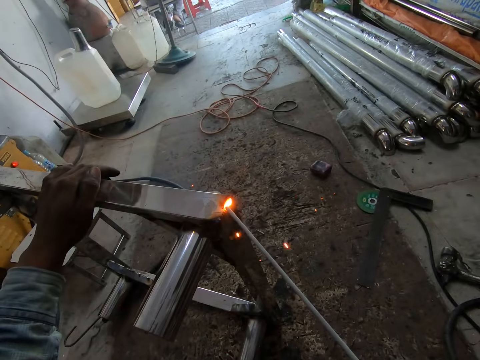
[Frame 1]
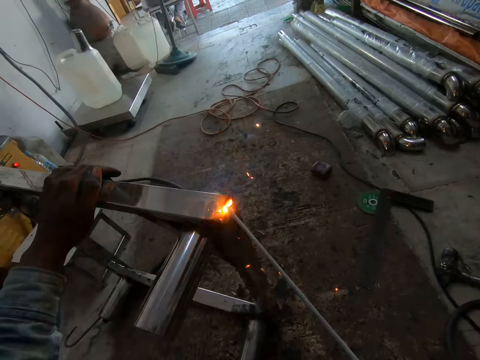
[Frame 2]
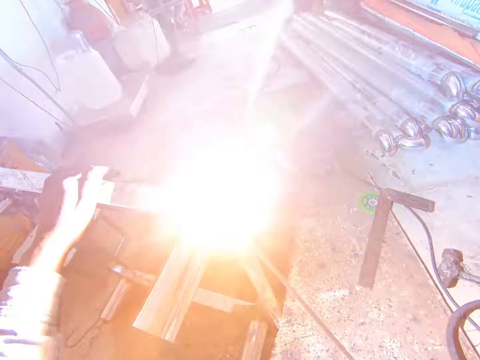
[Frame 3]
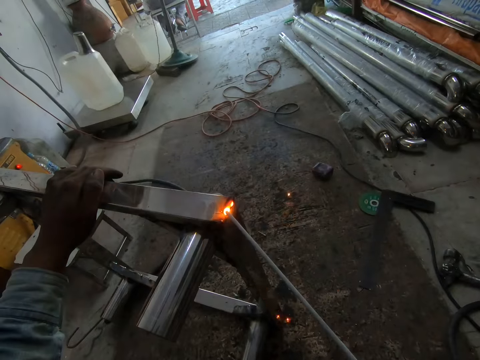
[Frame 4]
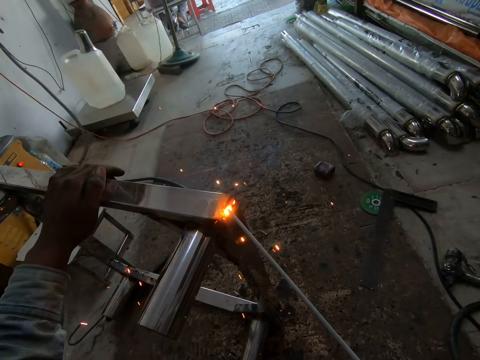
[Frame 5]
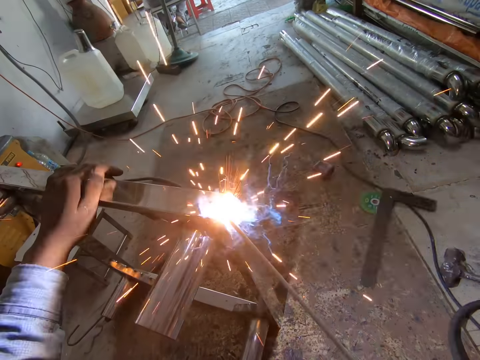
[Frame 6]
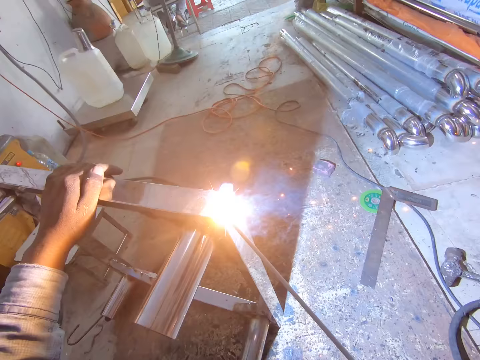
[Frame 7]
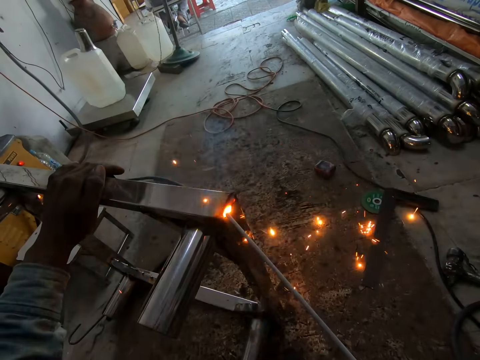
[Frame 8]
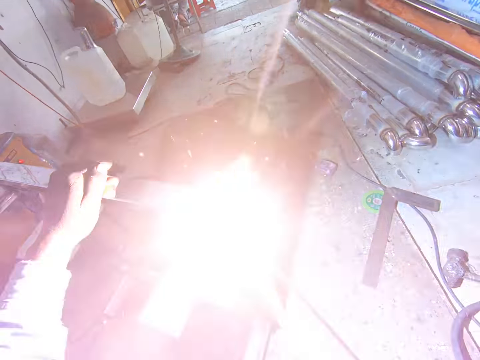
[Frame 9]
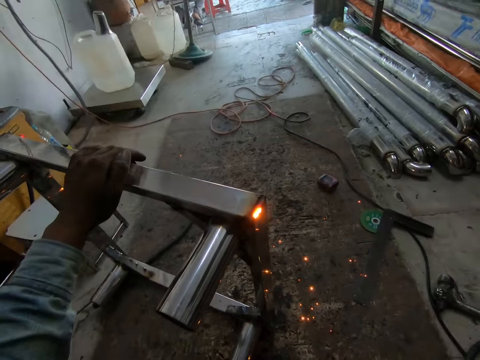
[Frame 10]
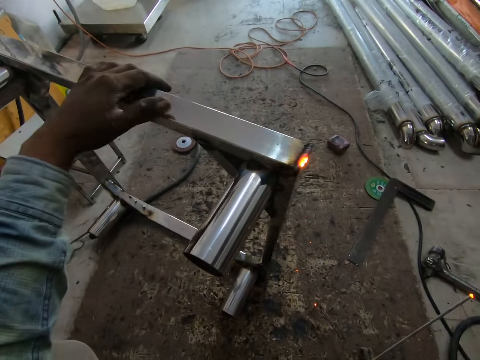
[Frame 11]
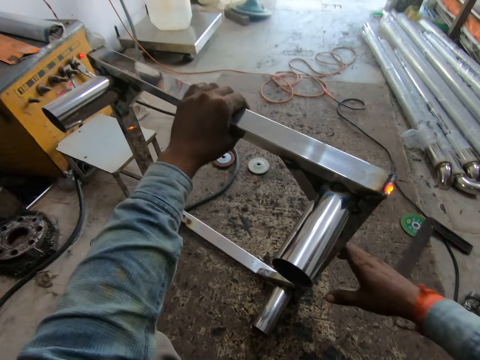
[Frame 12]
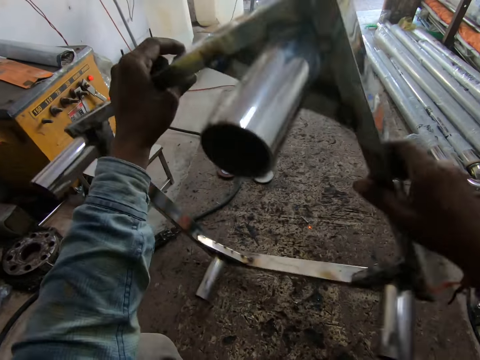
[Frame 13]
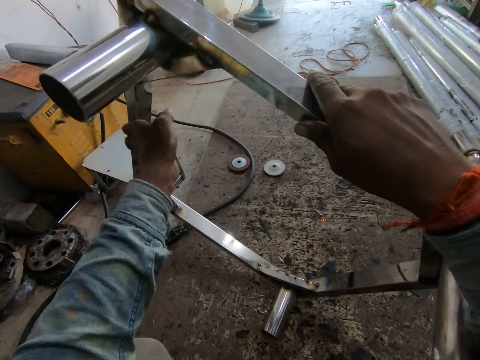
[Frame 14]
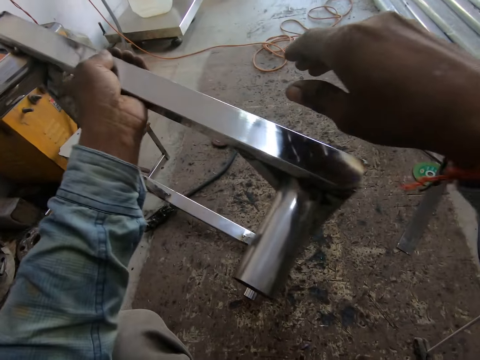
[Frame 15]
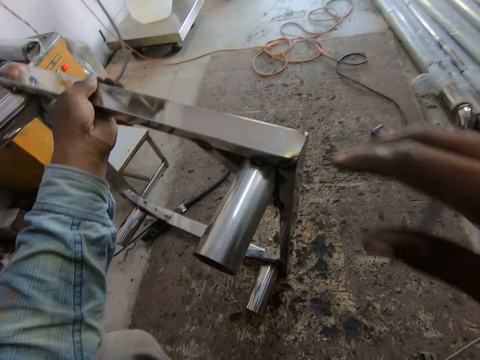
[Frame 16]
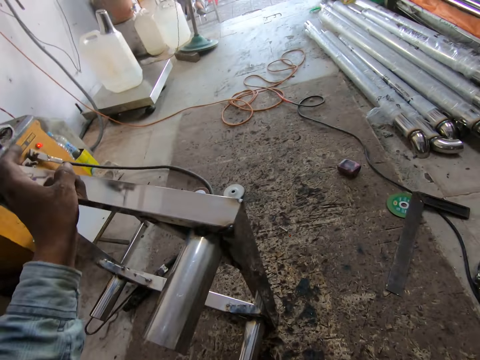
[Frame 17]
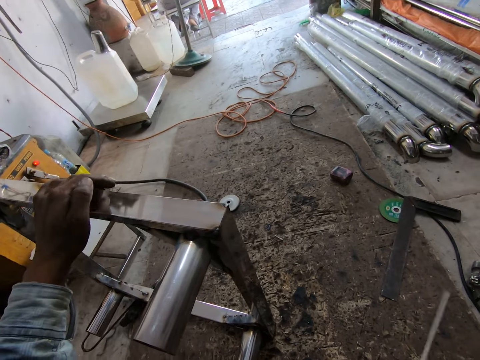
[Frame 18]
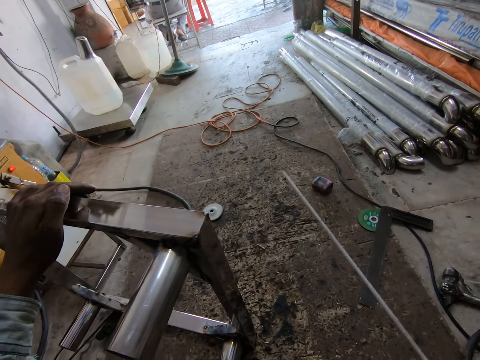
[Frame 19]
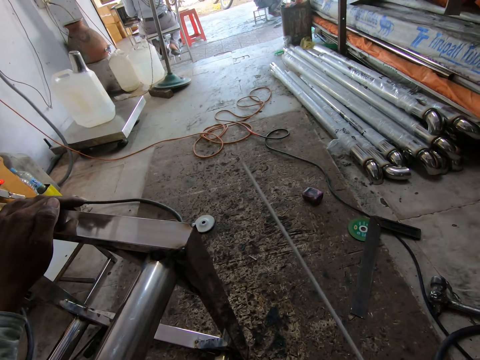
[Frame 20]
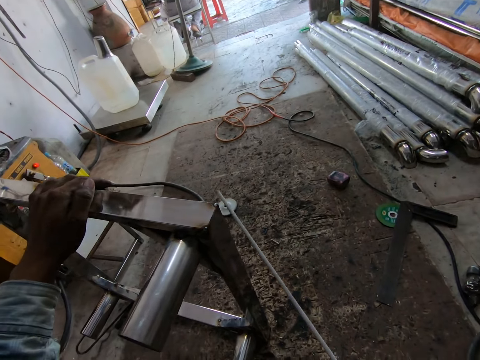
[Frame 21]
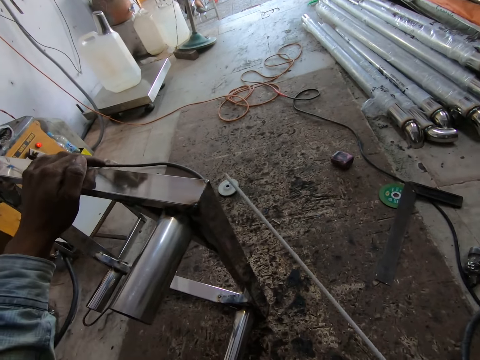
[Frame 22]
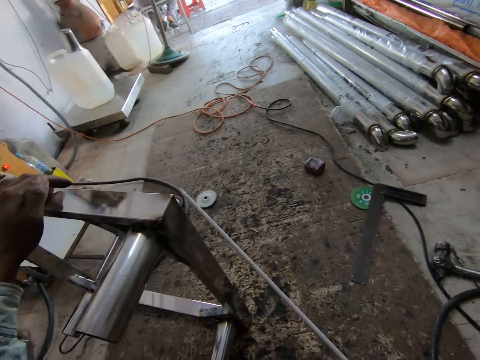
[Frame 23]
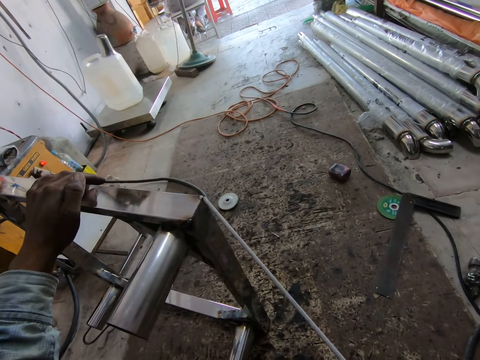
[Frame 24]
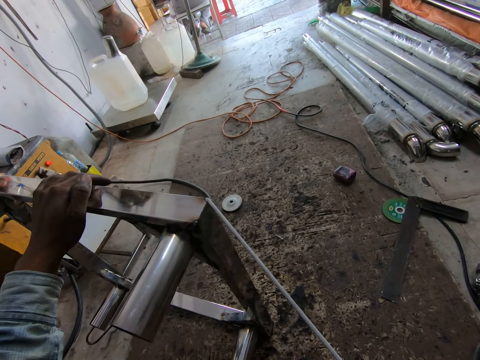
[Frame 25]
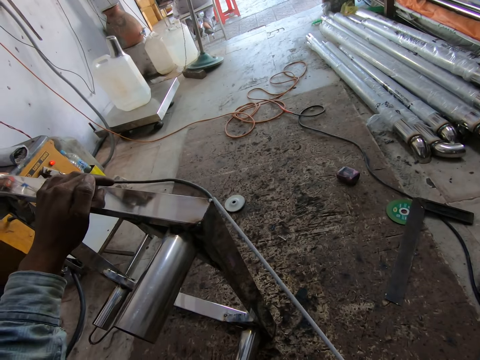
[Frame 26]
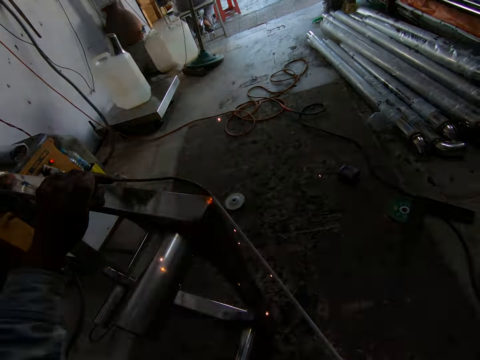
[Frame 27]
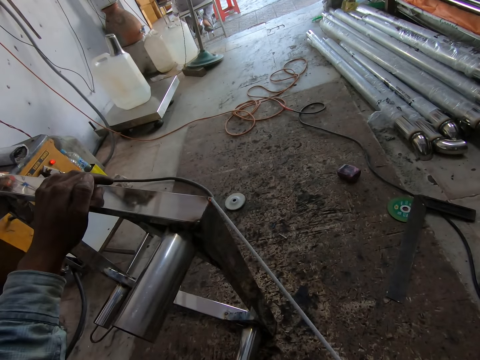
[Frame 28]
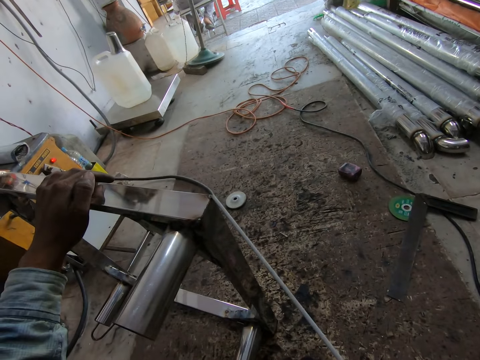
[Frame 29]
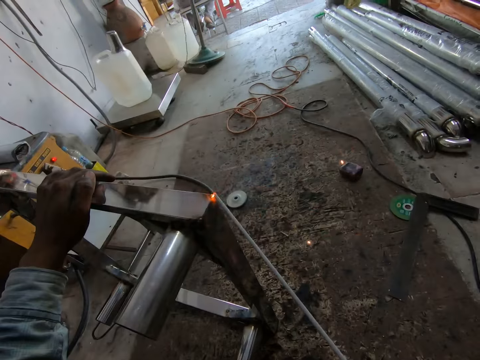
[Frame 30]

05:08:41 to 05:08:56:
The camera wearer drops the welding torch on the floor with his right hand. He turns the metal stand with his hands. He welds the metal stand with the welding torch in his right hand.

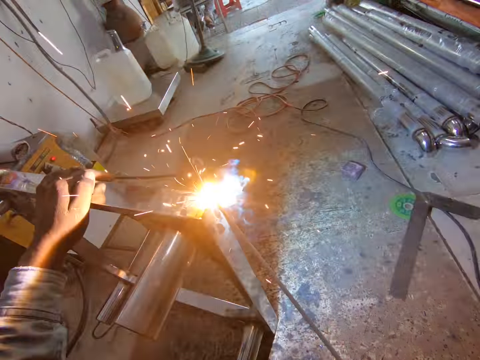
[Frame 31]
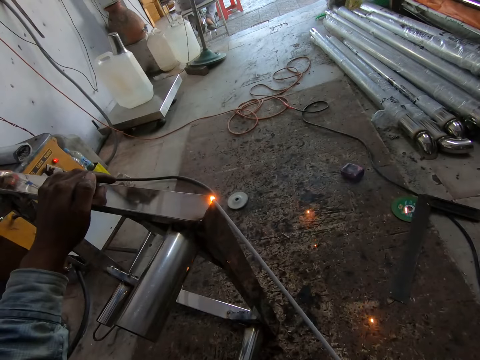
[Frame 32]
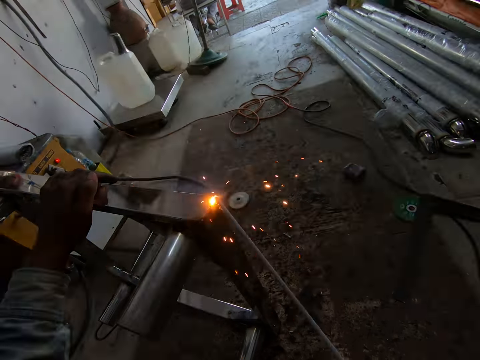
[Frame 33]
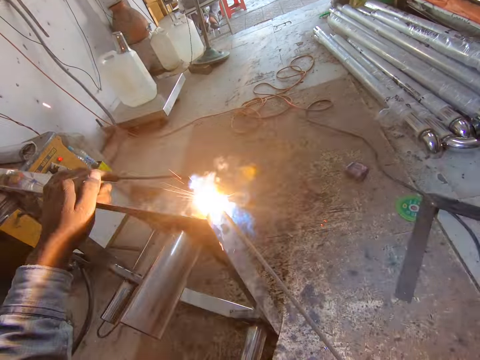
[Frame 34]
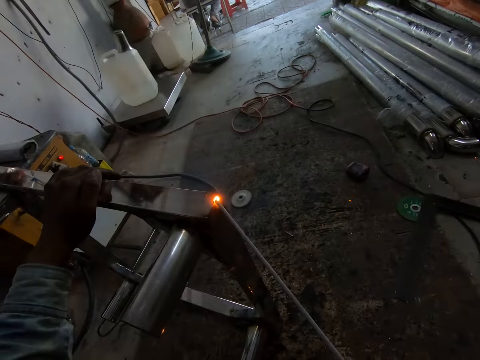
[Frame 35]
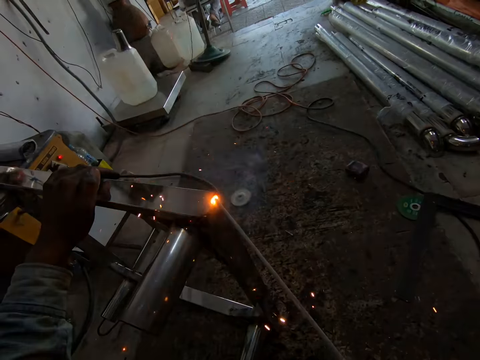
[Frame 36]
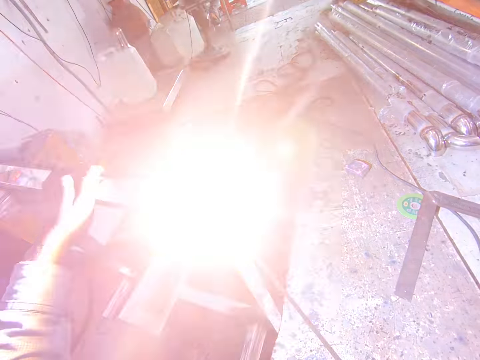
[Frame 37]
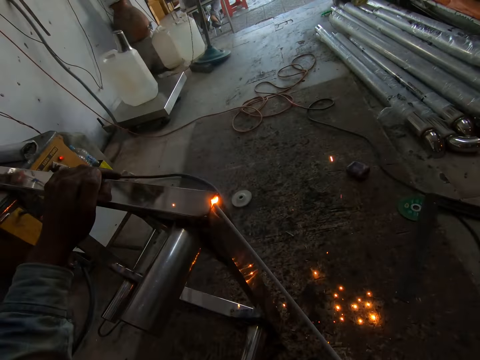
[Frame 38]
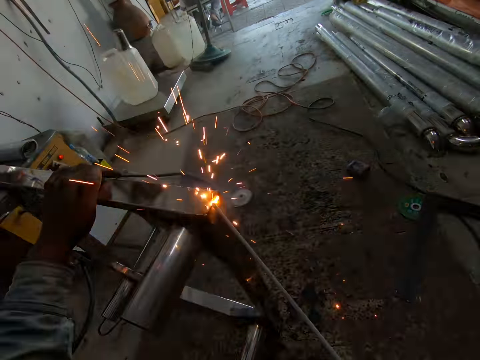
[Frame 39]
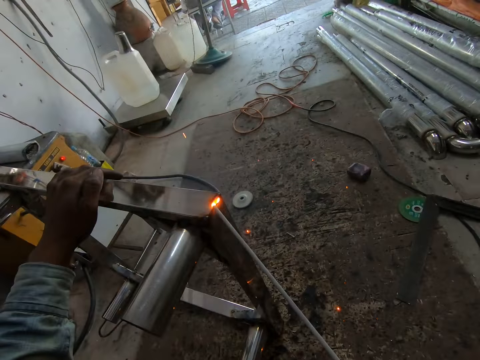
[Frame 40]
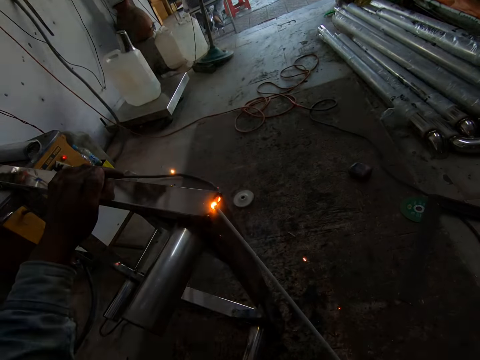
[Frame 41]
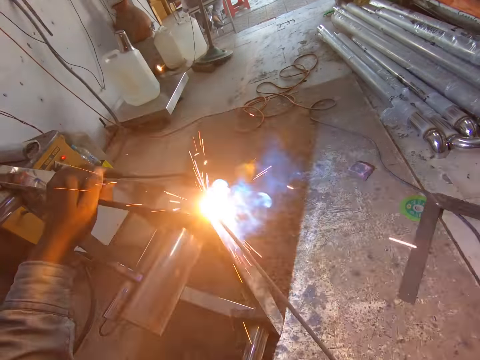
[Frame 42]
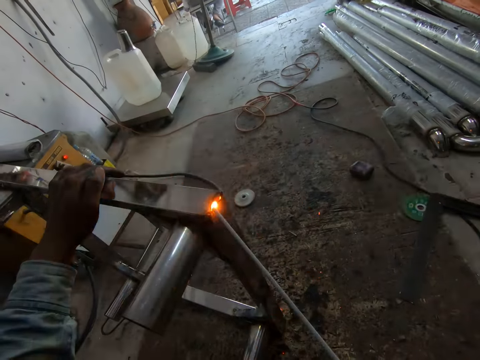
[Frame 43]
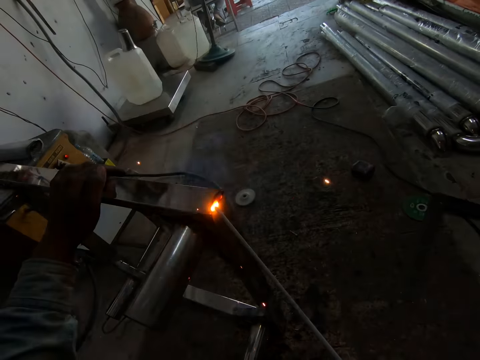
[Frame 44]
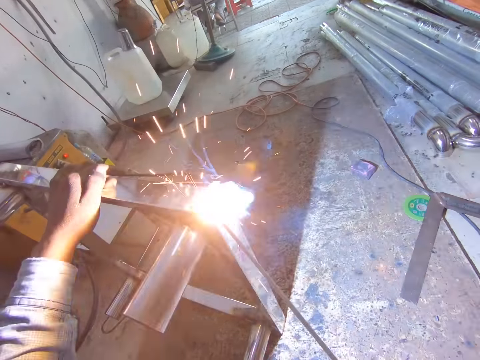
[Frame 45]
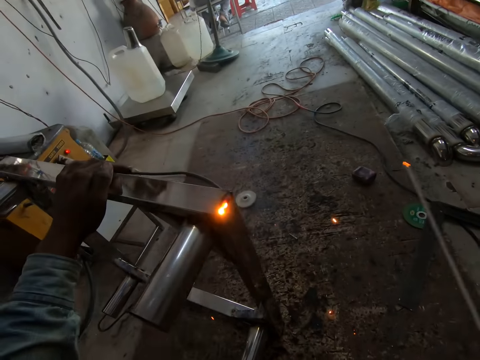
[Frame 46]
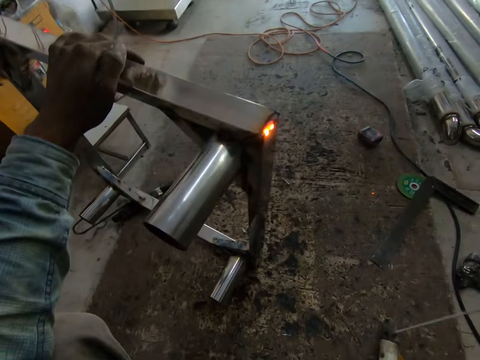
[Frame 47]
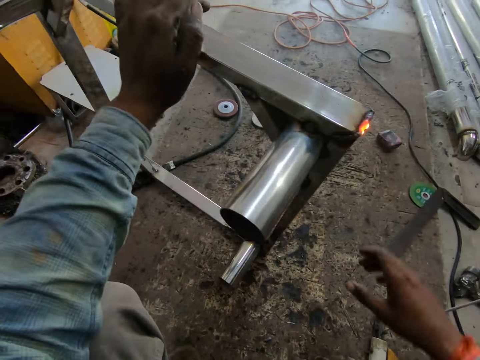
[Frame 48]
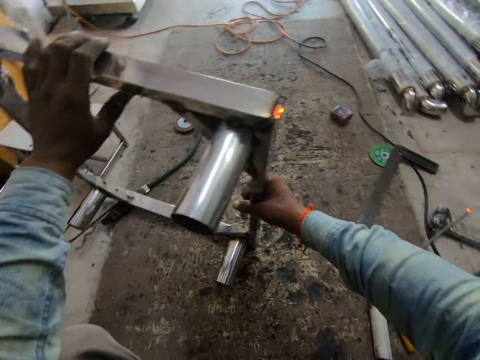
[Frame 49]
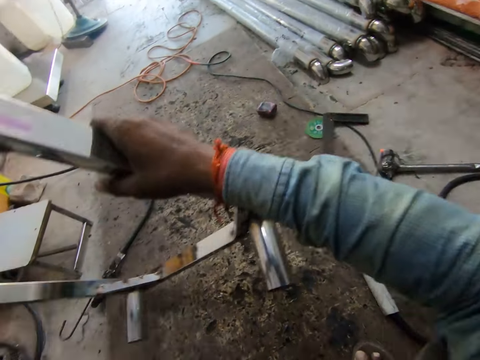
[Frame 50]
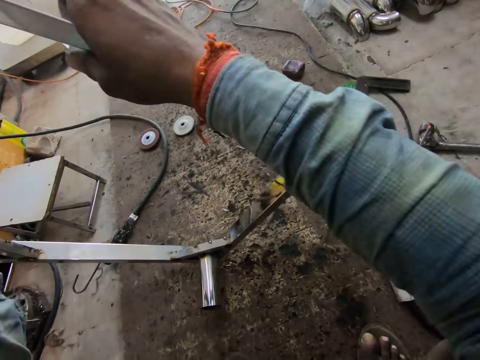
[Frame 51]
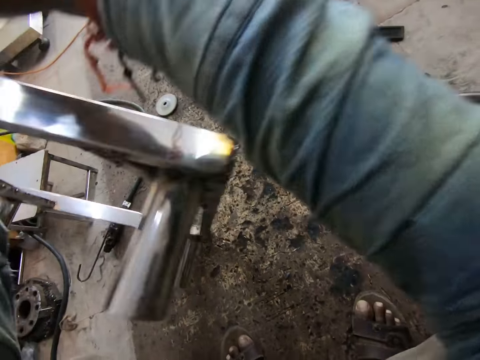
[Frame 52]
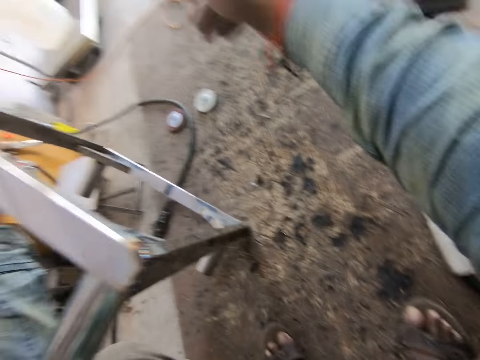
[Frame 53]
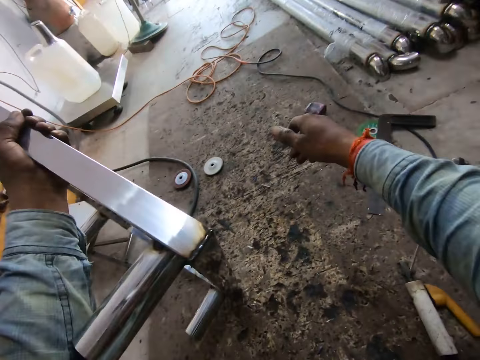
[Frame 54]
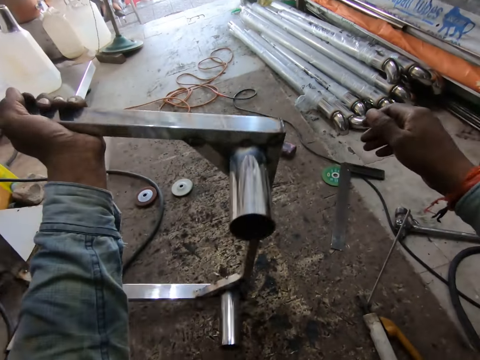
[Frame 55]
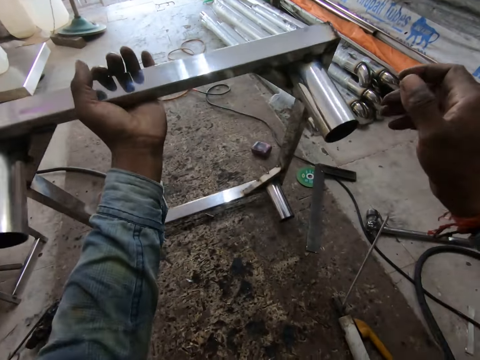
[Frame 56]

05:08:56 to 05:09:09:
The camera wearer drops the welding torch on the floor with his right hand. He turns the metal stand with his hands.
